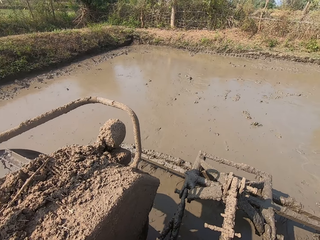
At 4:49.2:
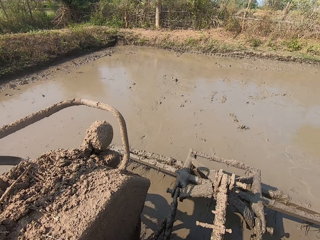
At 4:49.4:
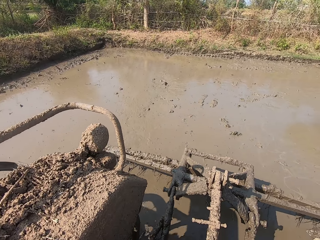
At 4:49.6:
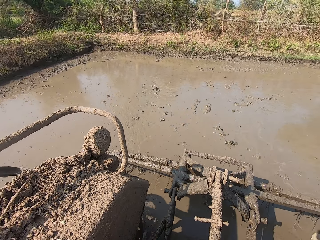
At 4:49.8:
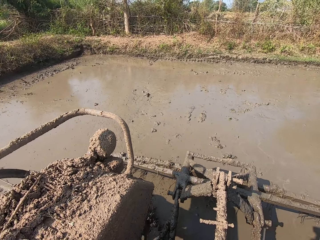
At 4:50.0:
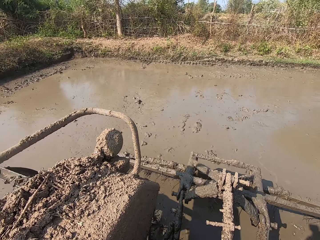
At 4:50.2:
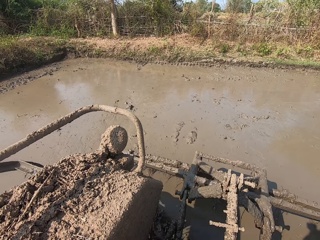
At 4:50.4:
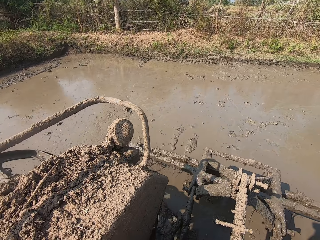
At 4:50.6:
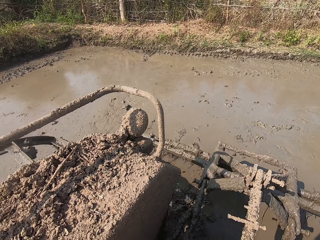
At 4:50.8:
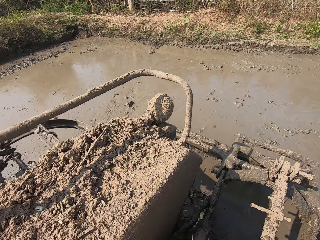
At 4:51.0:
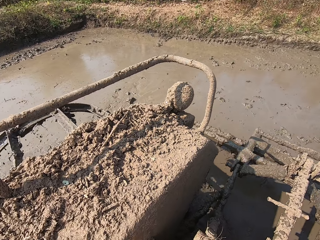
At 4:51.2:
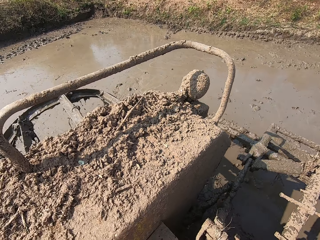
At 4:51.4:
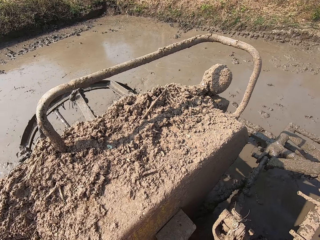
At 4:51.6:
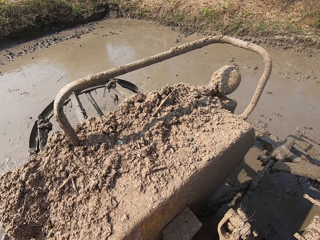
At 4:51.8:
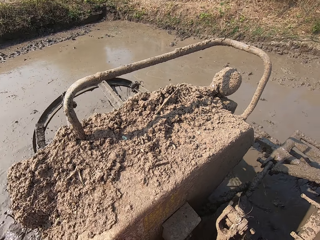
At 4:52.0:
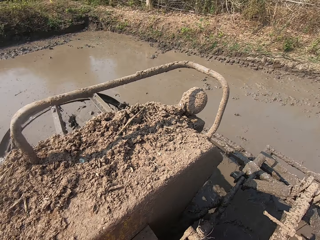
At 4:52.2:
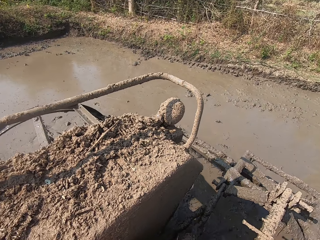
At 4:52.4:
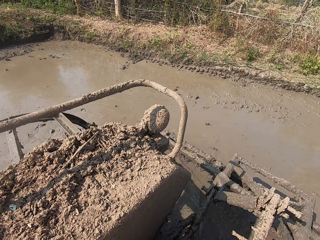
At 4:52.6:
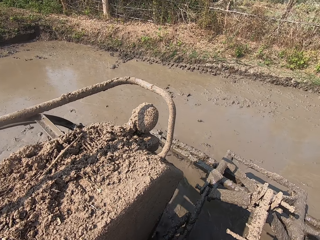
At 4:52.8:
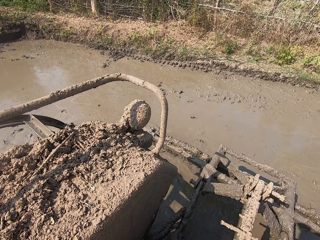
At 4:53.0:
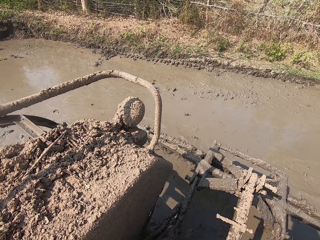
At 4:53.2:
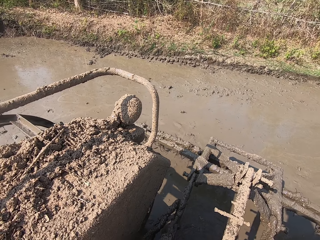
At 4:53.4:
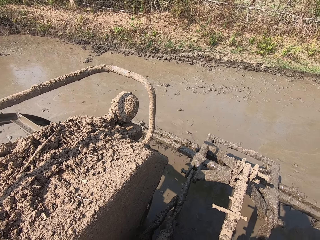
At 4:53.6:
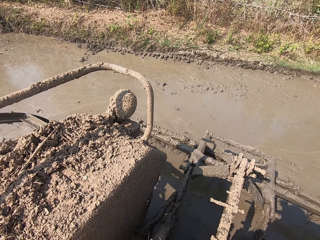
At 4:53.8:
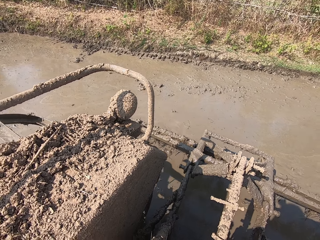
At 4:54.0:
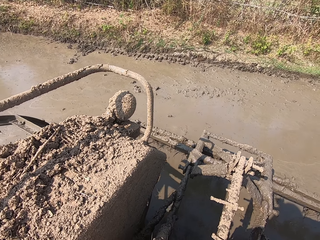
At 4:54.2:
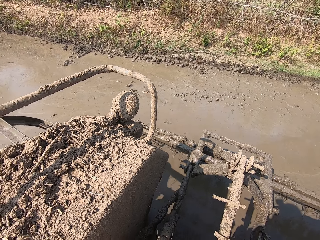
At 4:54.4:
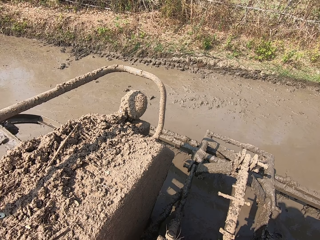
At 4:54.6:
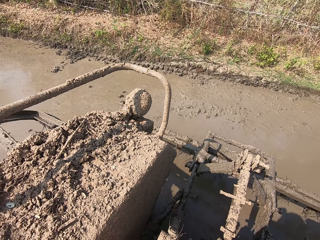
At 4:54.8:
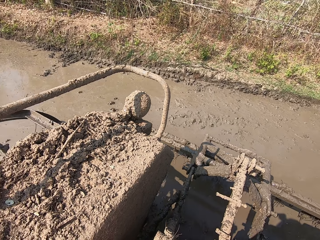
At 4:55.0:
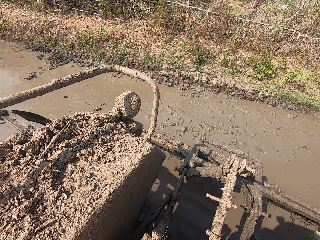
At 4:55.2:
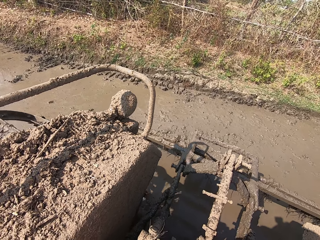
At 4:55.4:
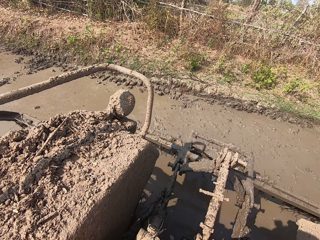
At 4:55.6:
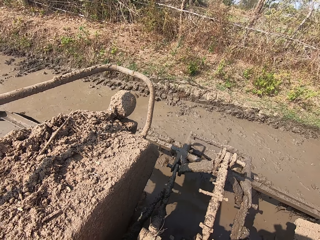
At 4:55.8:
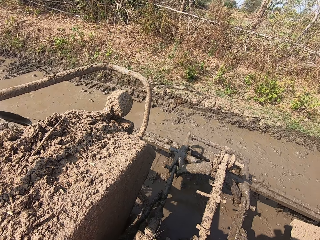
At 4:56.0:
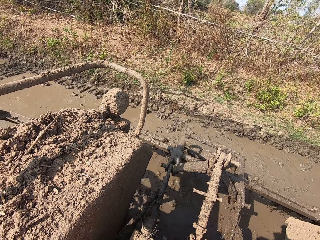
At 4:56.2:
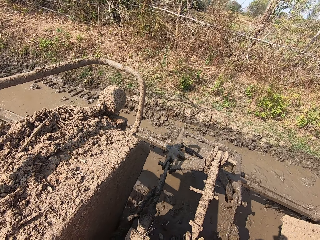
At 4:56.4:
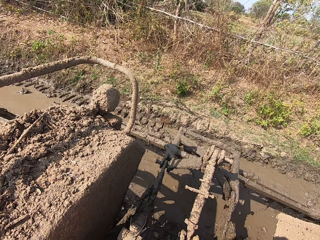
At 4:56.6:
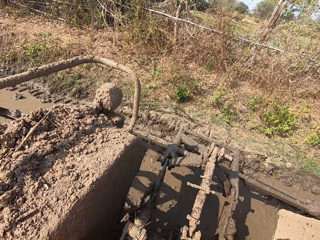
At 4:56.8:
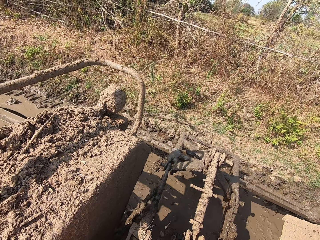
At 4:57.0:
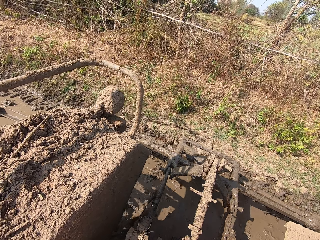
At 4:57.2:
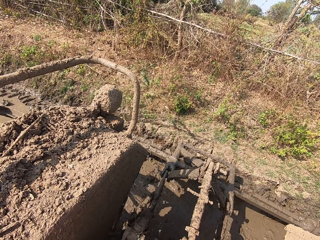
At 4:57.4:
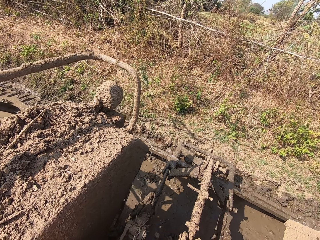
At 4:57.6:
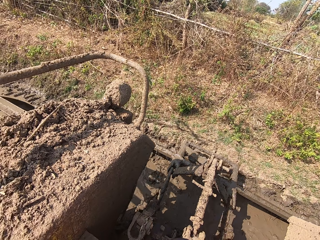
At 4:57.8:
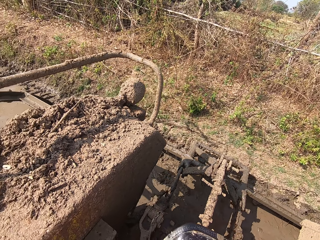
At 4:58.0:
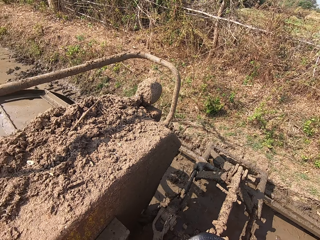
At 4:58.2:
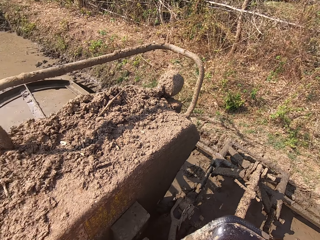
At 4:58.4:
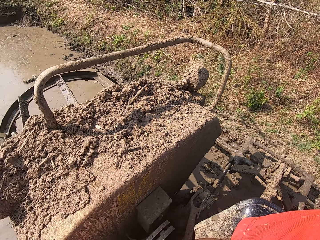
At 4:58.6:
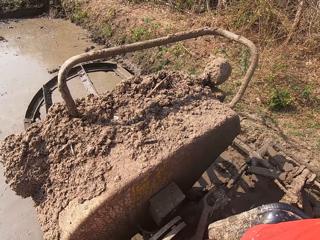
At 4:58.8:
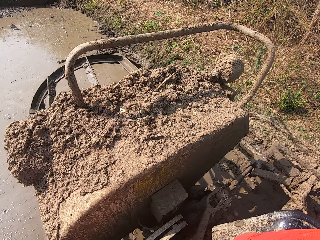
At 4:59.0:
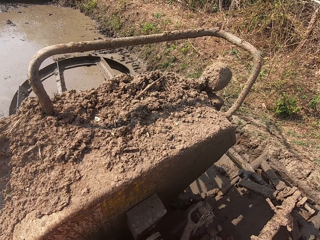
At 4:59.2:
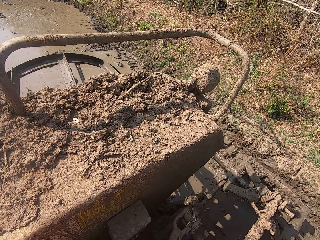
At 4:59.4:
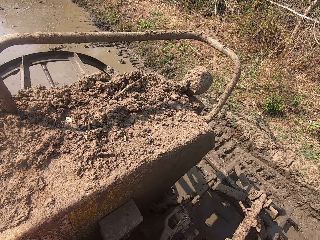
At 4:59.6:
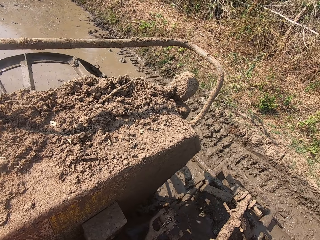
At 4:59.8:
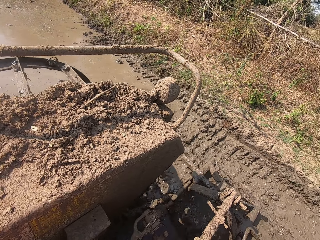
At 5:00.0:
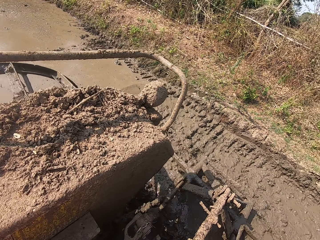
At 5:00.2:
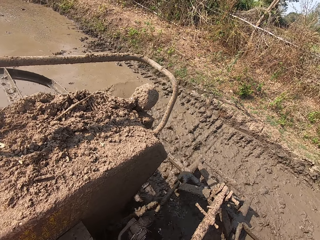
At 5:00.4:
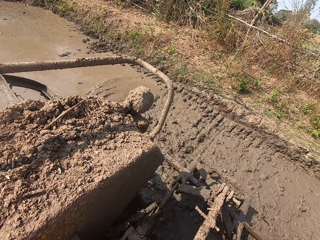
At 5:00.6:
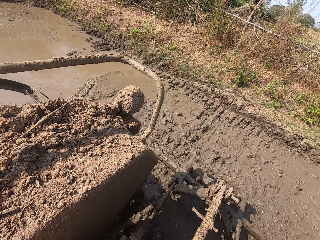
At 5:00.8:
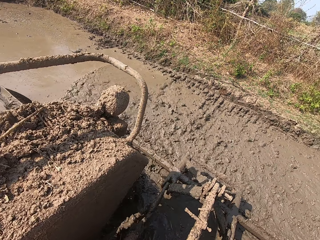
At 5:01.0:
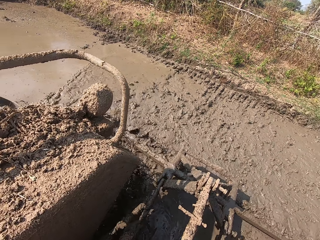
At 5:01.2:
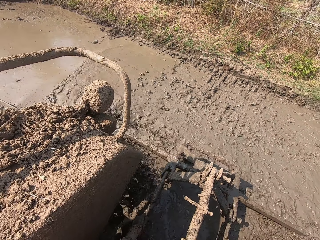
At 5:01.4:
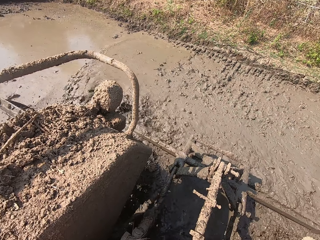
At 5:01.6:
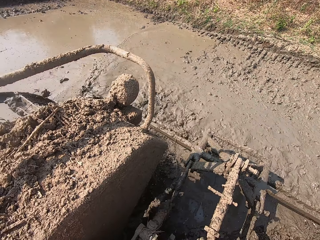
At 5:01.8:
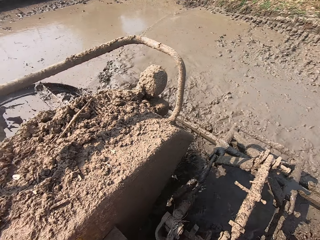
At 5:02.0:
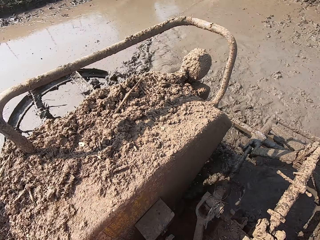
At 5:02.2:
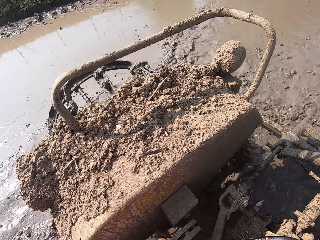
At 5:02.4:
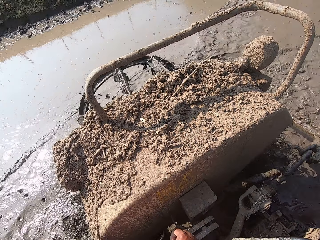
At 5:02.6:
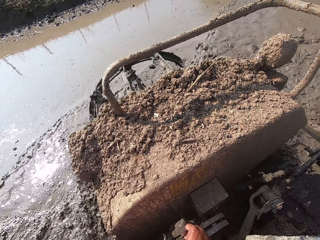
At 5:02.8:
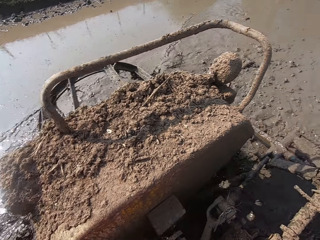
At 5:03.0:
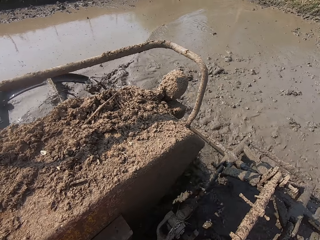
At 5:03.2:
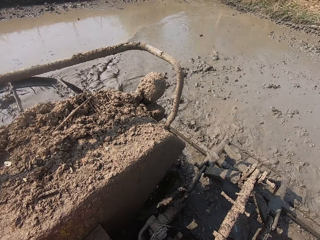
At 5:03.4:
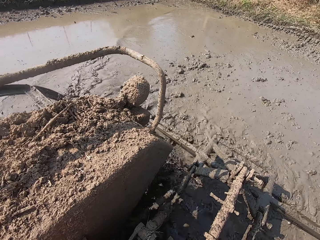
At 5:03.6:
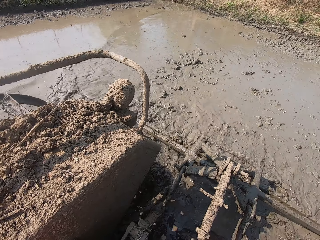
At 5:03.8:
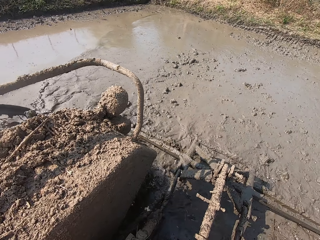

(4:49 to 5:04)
The camera wearer reverses the tractor. They drive the tractor forward.

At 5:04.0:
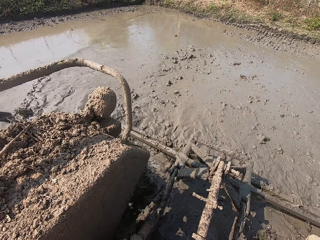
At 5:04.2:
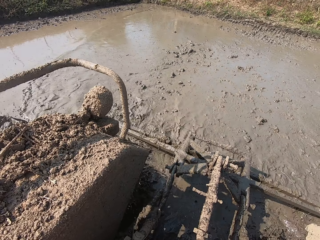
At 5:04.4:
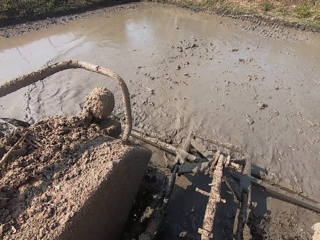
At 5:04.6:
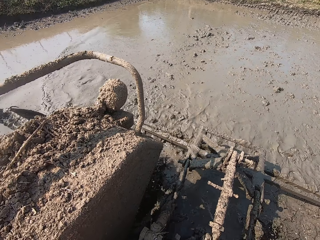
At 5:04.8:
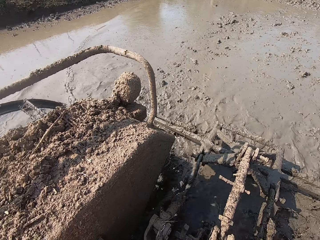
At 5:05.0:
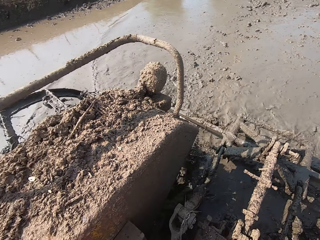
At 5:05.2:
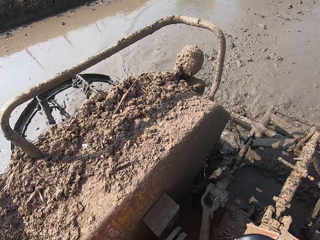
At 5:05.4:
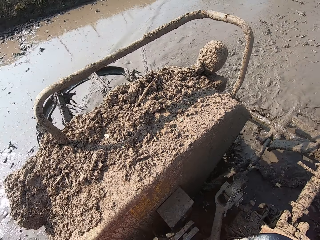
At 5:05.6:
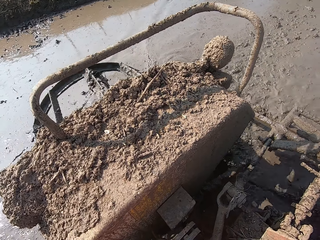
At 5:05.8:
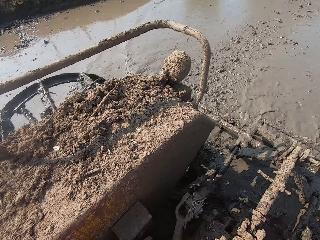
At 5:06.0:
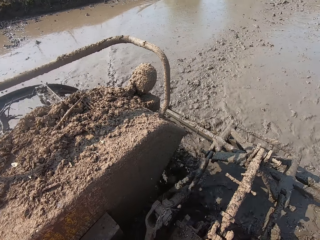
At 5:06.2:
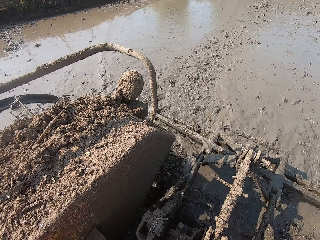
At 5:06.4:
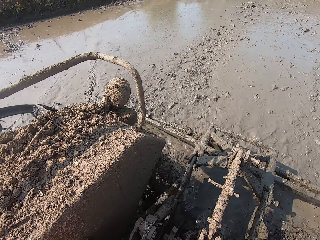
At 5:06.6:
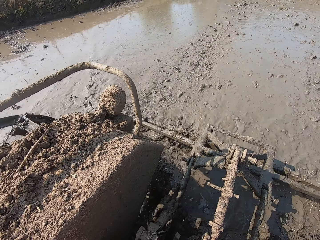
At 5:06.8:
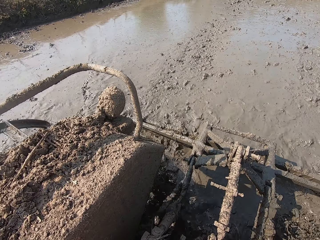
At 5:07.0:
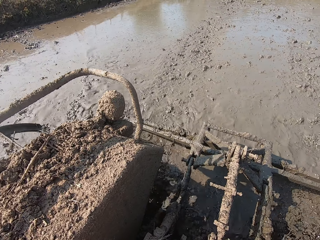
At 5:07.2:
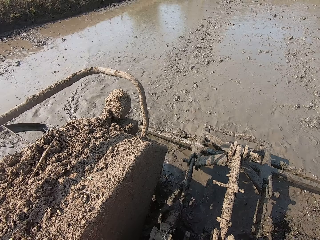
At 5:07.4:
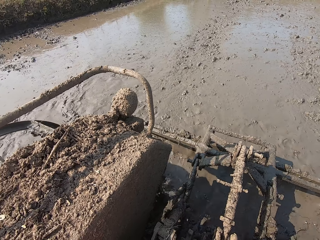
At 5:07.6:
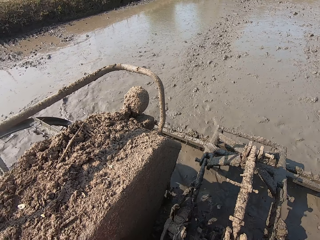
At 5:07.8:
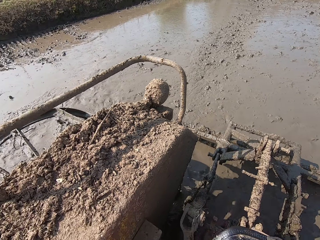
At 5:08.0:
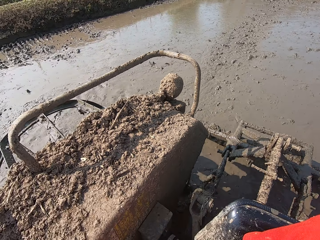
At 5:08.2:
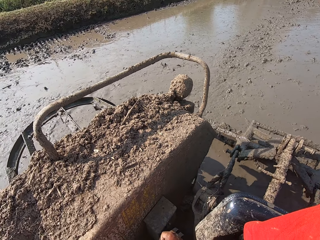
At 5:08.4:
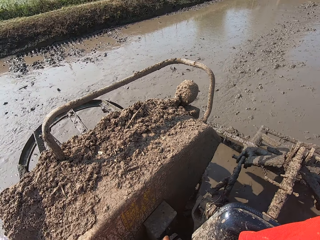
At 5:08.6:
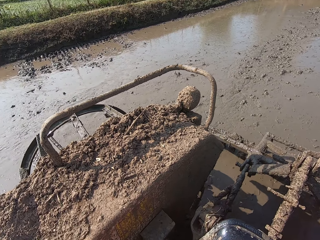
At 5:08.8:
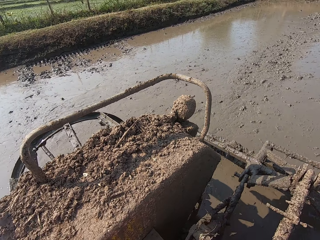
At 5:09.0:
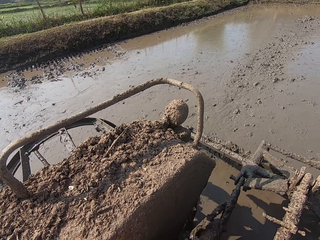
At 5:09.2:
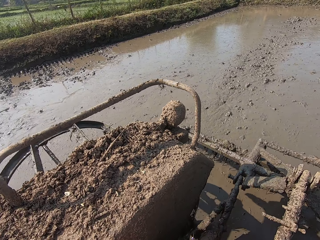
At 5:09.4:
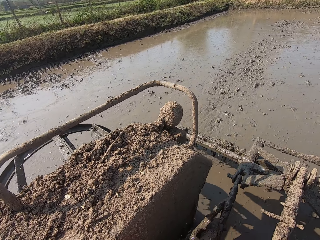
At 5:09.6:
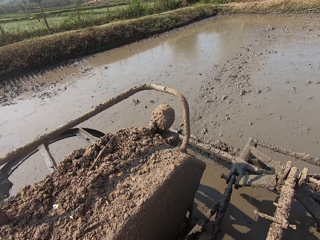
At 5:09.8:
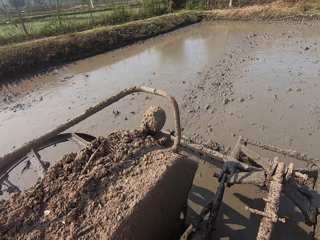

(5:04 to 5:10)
The camera wearer reverses the tractor.
